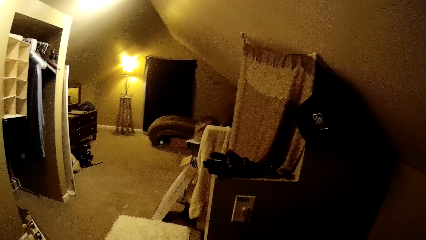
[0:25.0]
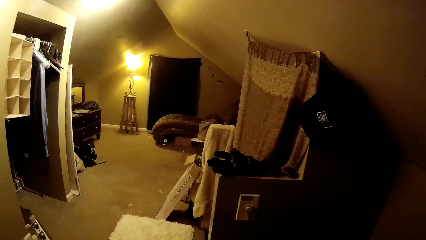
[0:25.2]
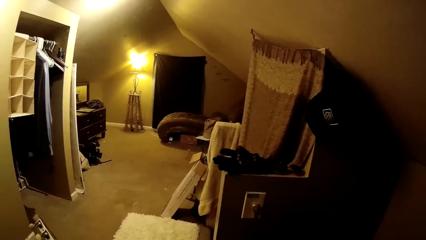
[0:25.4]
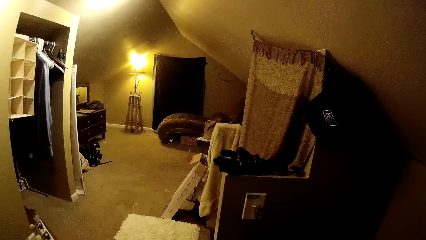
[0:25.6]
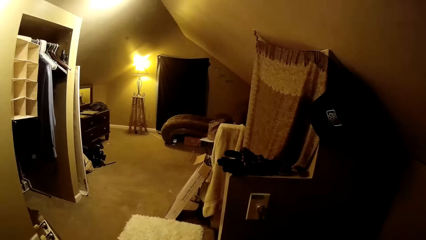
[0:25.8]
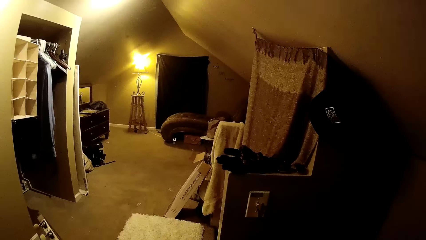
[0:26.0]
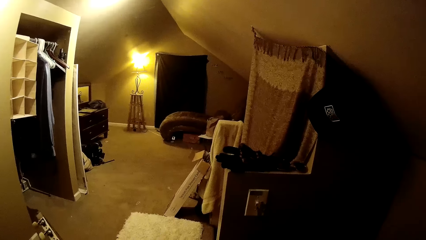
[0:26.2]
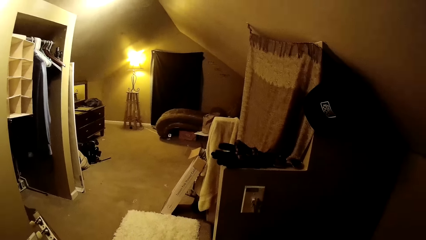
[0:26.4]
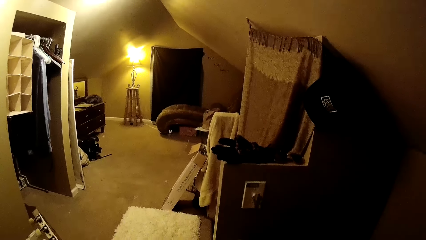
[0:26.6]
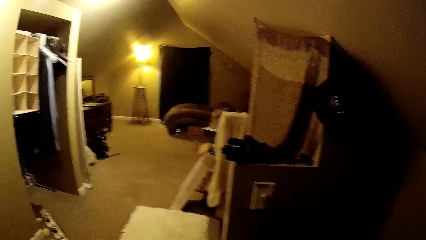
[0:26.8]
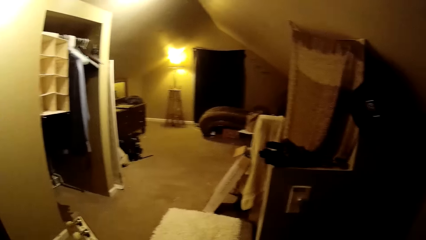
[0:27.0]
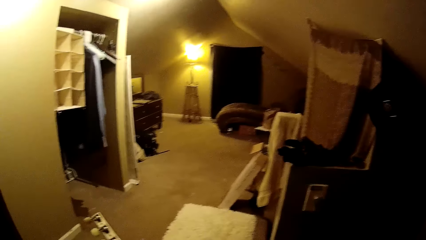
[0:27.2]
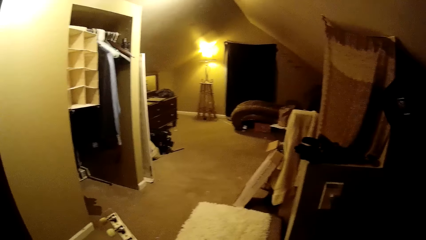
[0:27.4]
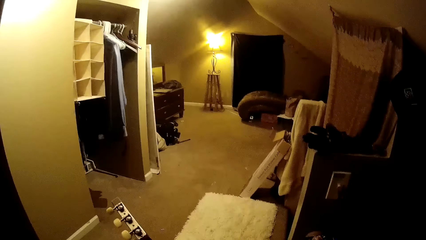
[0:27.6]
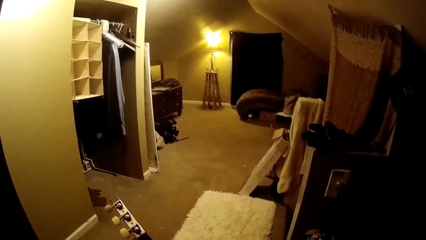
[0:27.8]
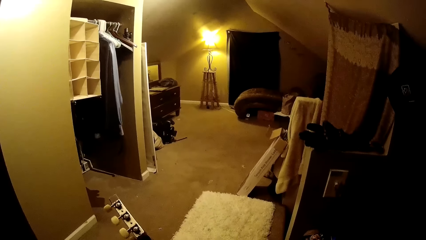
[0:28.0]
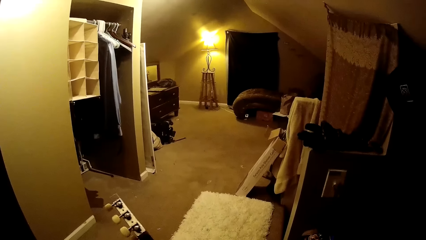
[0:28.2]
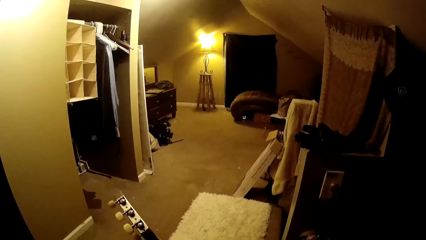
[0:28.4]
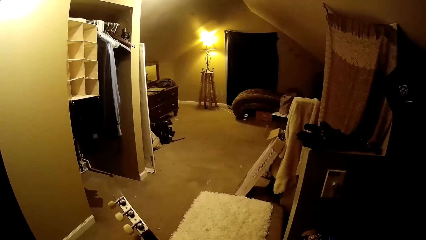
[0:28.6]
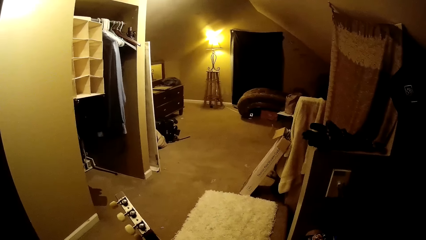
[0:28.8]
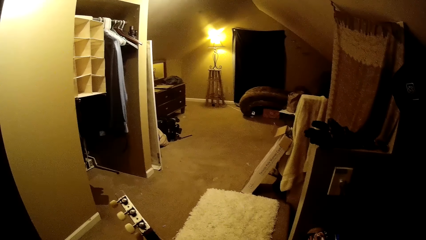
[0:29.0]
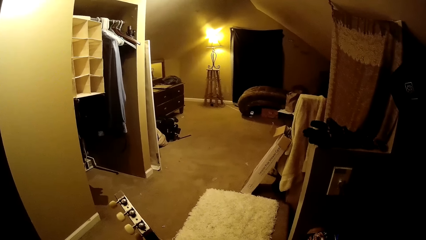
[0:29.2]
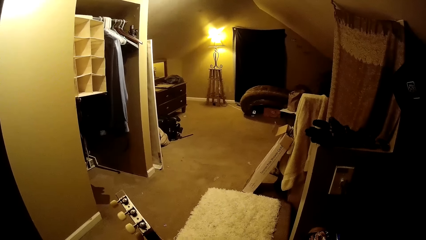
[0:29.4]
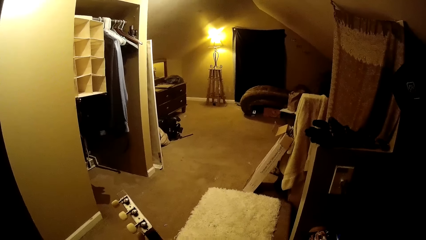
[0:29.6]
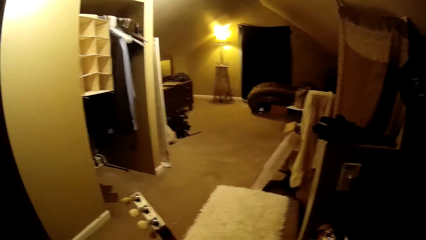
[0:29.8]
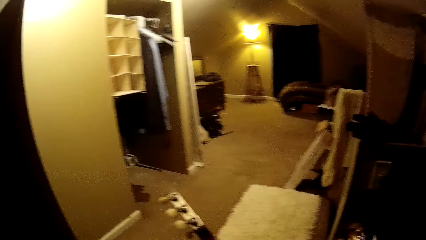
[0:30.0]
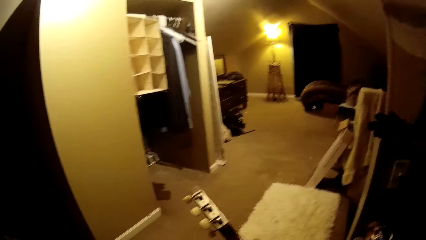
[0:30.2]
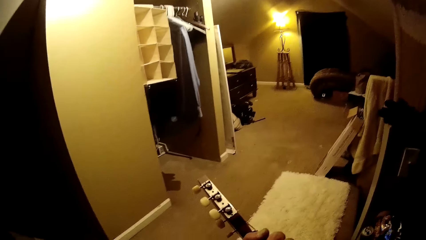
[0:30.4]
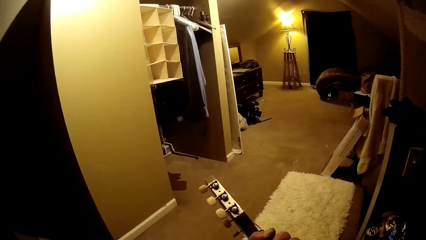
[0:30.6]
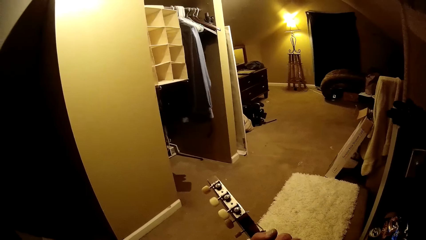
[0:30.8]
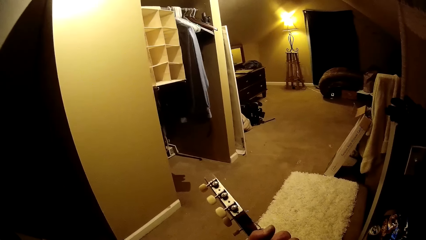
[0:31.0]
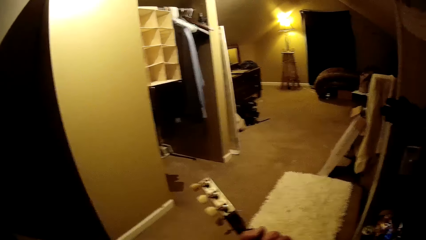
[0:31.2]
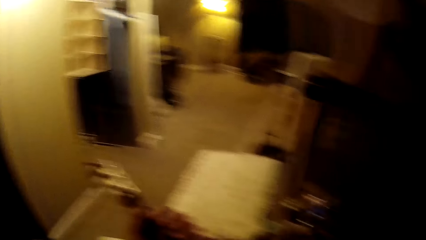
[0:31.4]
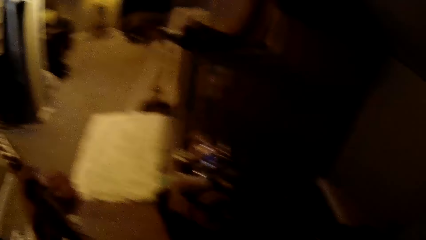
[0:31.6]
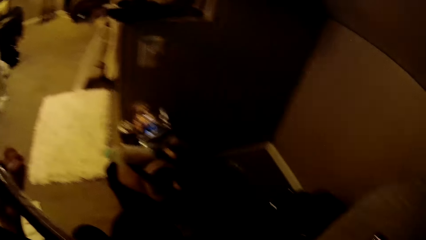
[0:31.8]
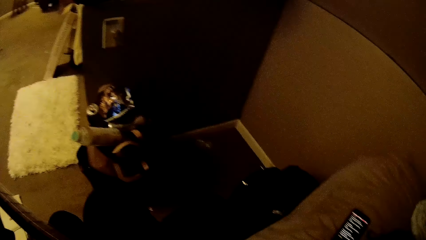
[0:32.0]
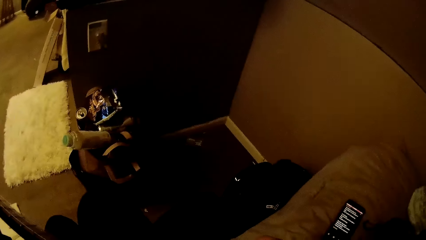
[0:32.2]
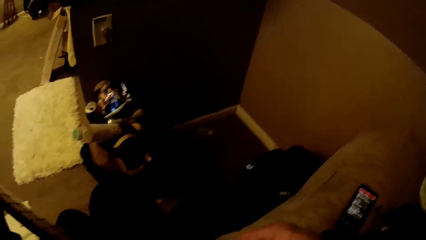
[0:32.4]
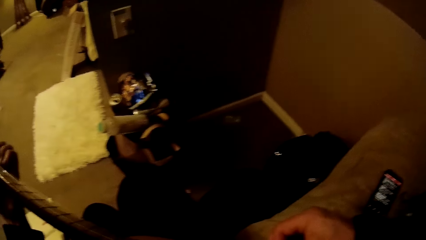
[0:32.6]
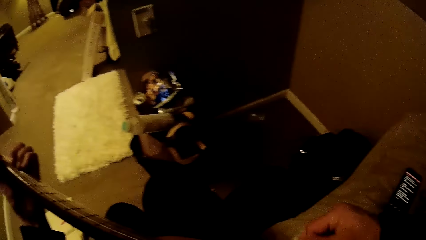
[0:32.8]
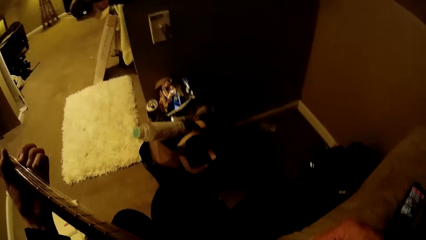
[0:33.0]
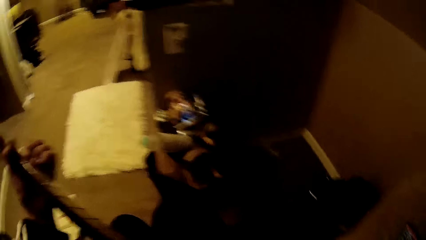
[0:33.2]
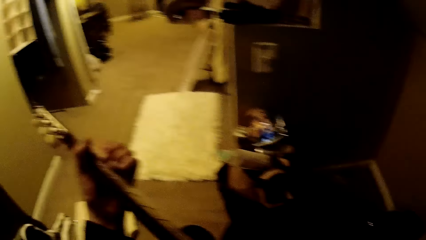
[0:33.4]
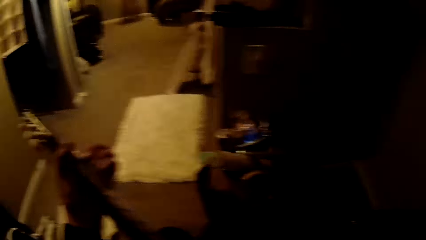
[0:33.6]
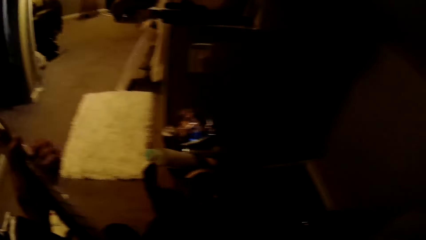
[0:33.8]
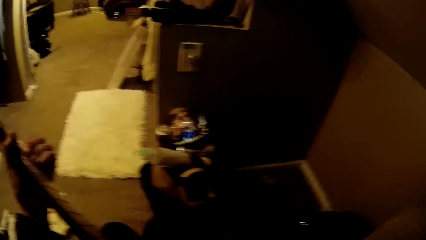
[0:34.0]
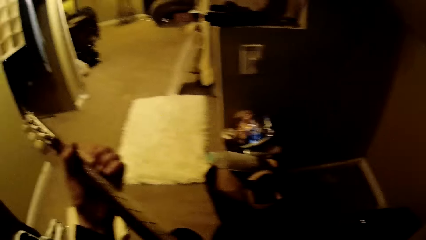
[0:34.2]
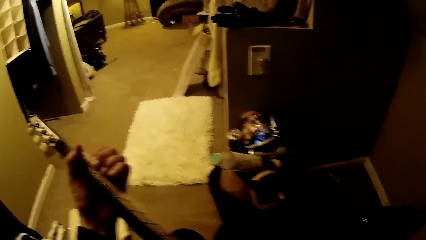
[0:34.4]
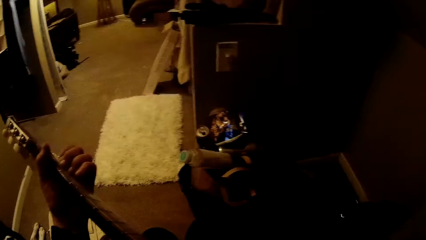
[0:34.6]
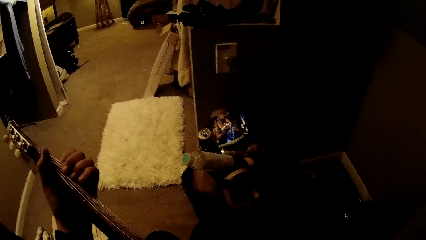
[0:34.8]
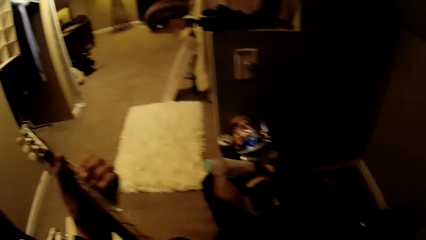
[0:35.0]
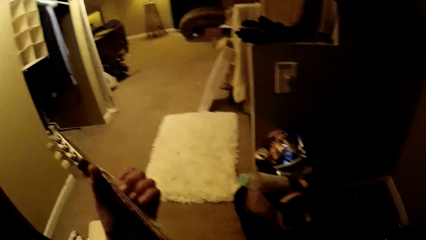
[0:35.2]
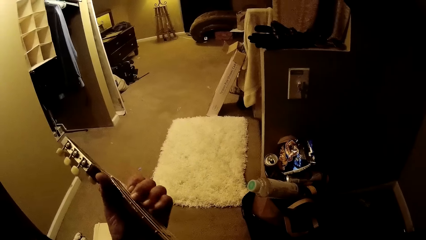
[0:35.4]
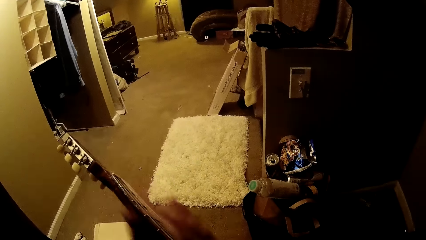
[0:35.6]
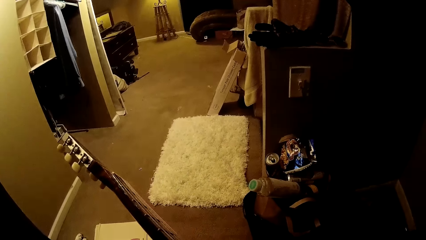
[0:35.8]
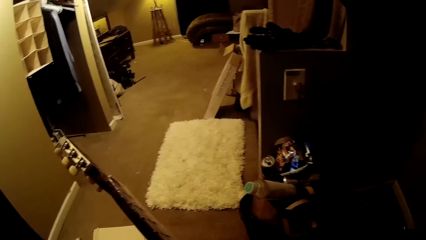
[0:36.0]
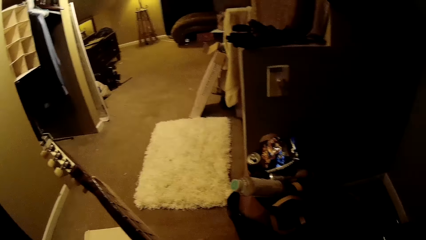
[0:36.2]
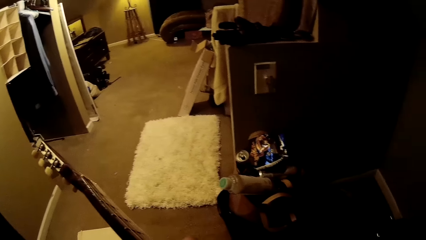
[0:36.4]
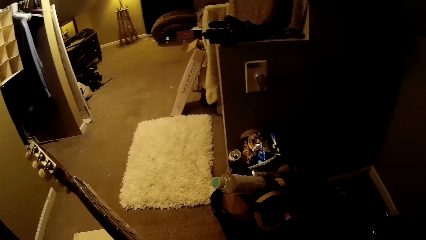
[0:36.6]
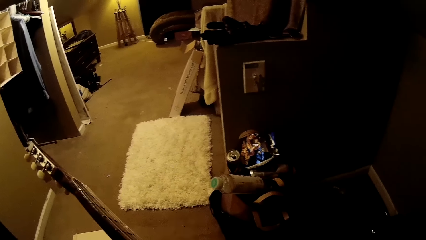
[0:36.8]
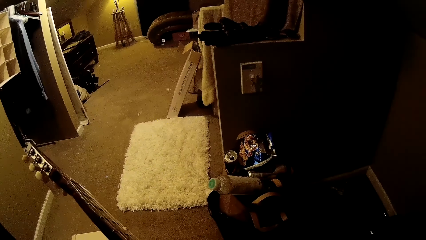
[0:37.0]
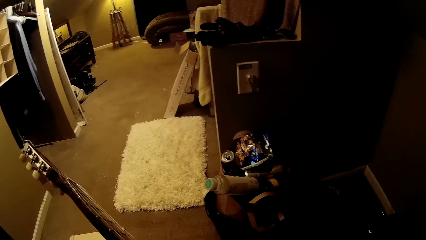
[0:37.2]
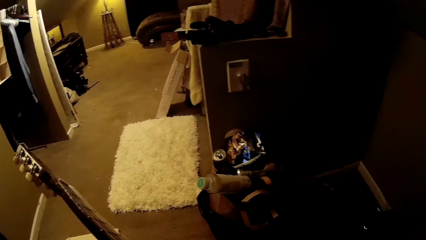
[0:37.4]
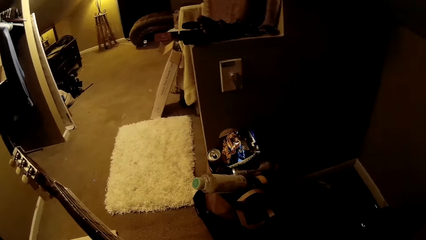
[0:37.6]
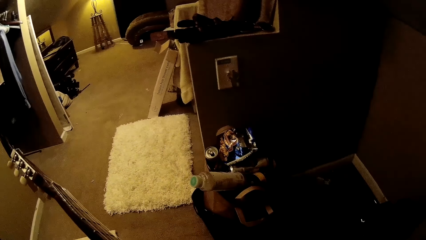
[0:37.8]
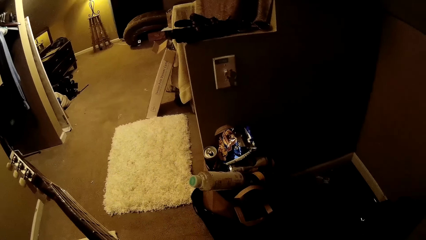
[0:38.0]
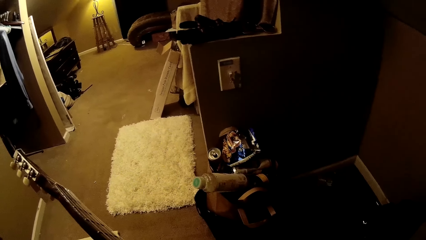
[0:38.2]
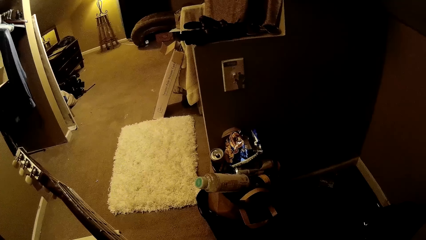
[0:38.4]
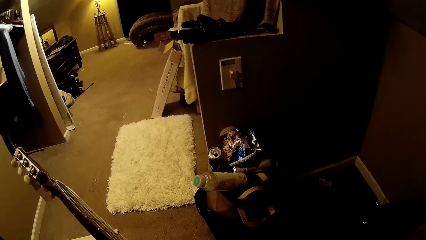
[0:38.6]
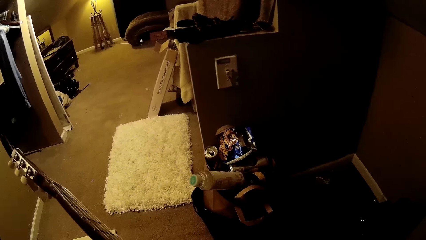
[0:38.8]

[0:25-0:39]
The camera wearer turns to the side. They play guitar.

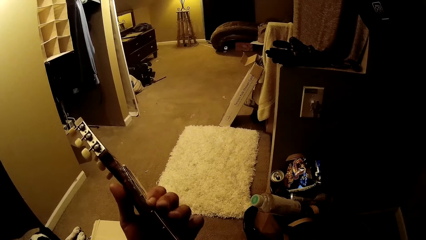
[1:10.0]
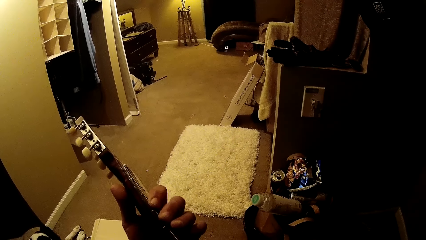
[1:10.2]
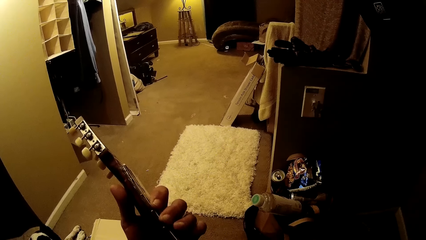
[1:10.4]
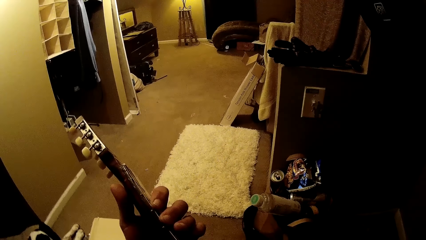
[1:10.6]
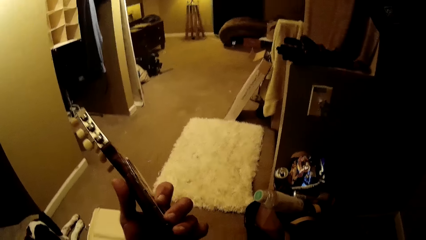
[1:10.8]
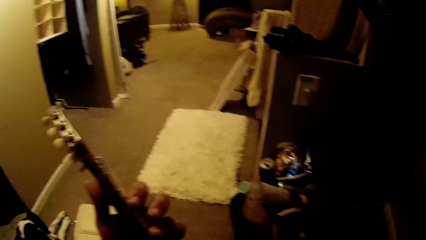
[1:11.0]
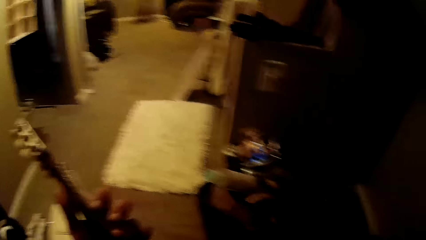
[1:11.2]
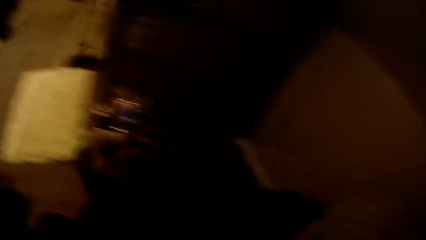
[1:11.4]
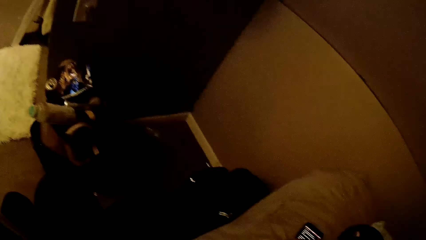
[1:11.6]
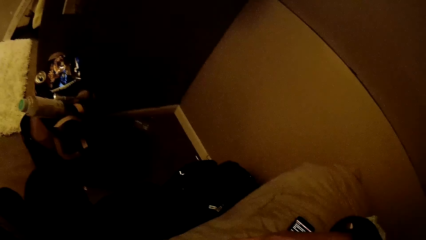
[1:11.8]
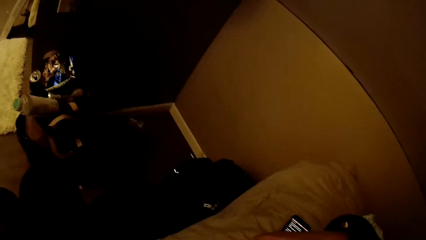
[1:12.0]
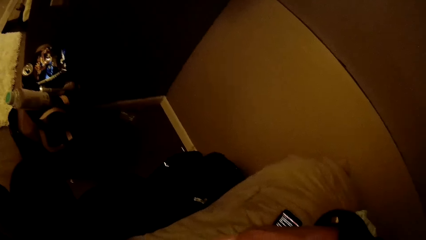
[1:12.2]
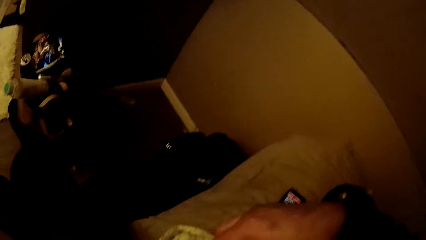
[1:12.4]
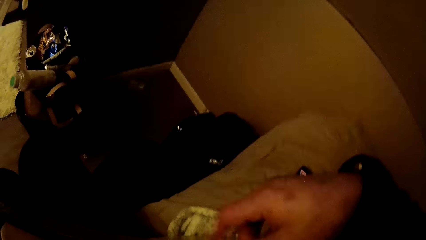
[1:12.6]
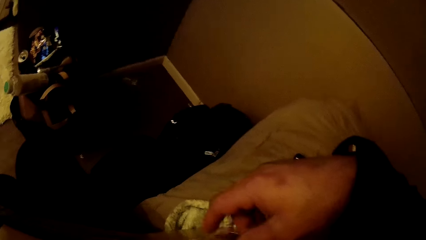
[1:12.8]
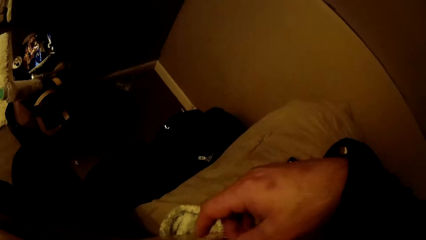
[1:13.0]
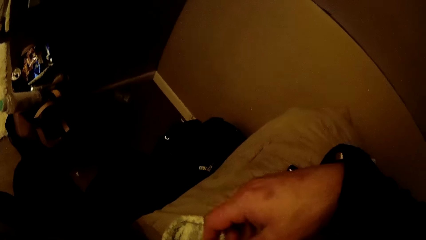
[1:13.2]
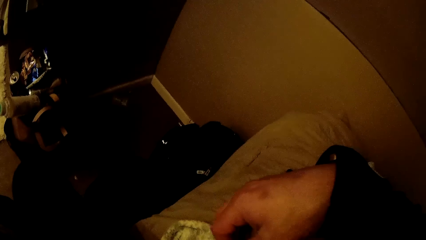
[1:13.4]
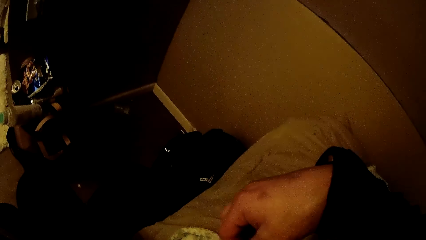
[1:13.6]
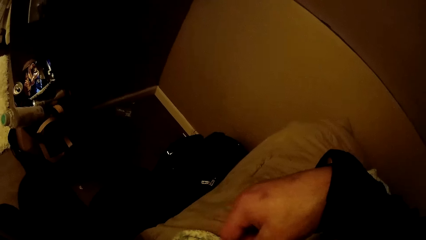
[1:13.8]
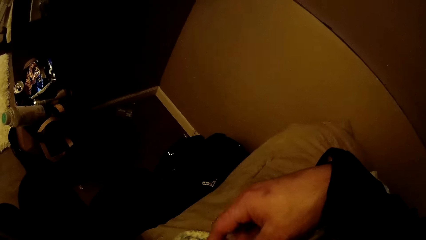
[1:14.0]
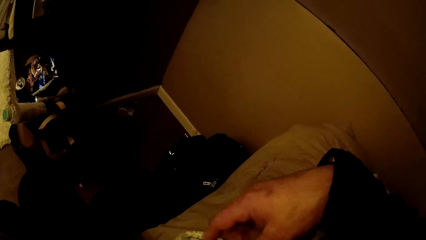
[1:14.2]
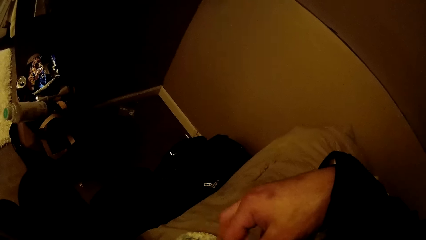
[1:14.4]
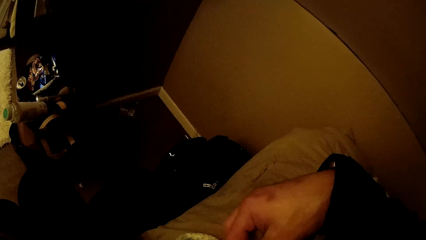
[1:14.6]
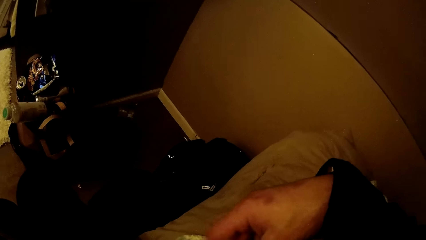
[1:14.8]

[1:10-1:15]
The camera wearer turns to the side.
